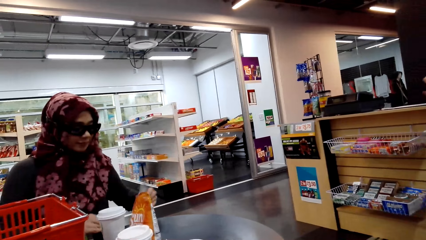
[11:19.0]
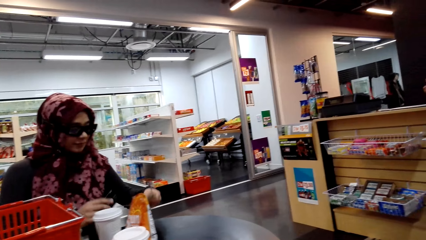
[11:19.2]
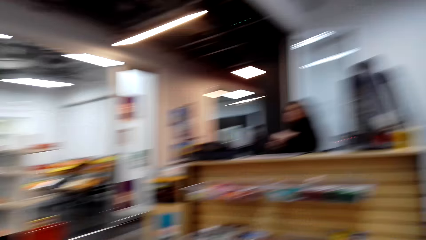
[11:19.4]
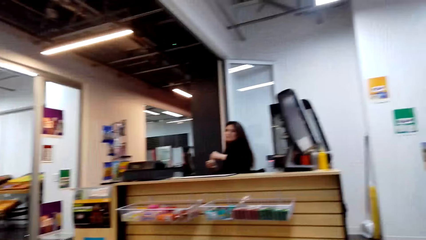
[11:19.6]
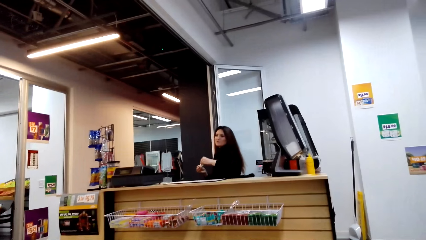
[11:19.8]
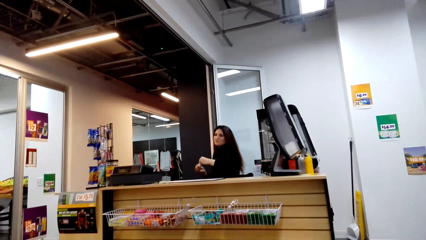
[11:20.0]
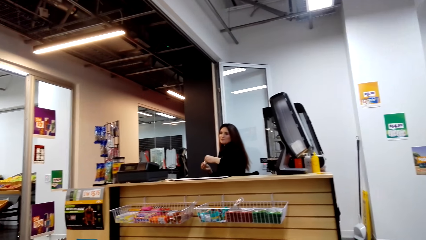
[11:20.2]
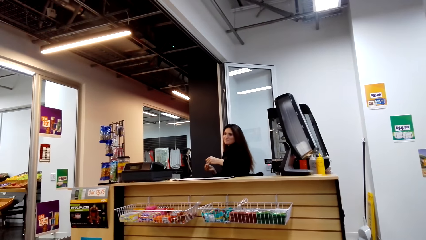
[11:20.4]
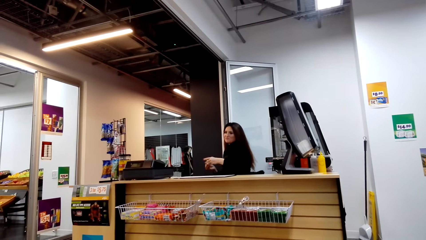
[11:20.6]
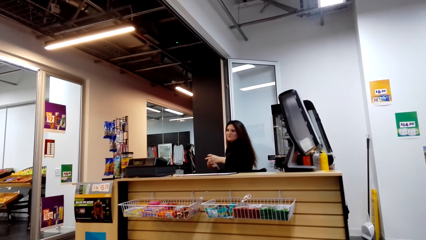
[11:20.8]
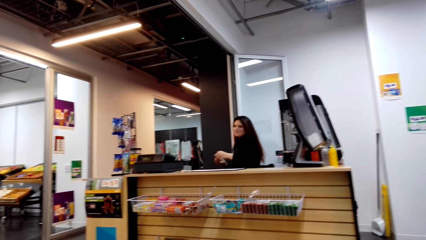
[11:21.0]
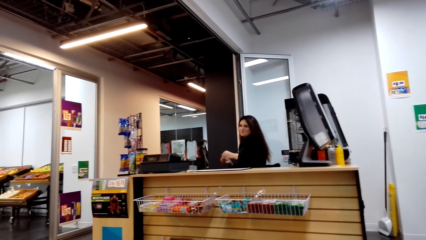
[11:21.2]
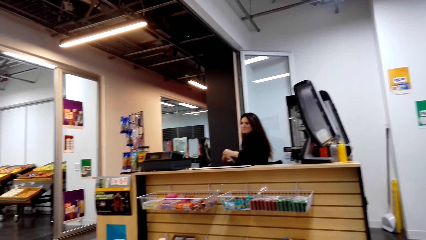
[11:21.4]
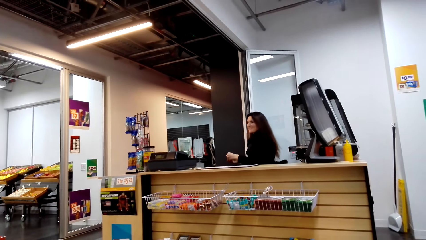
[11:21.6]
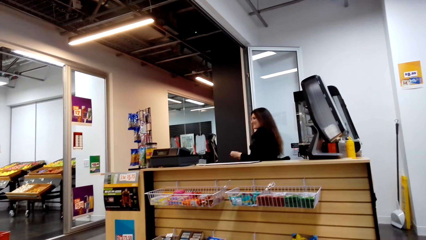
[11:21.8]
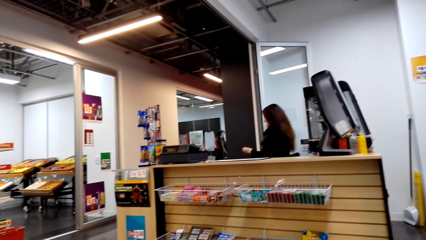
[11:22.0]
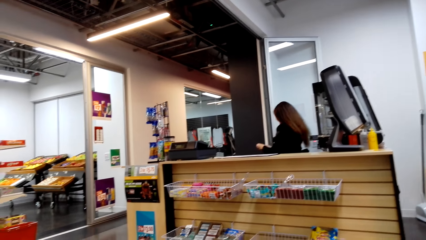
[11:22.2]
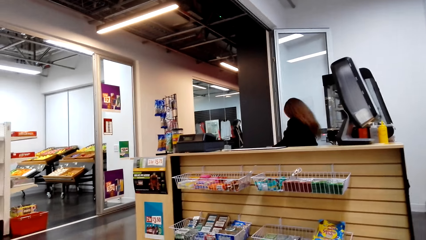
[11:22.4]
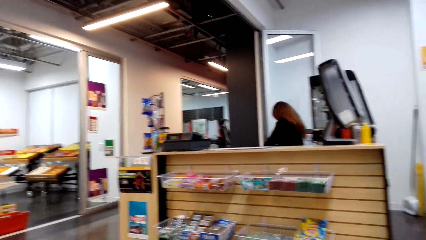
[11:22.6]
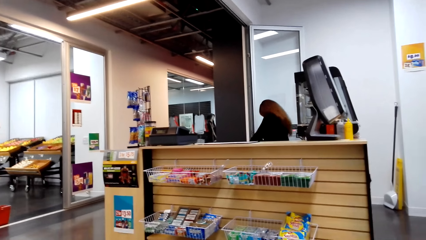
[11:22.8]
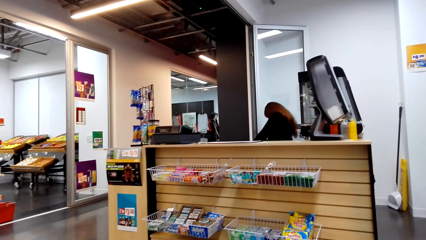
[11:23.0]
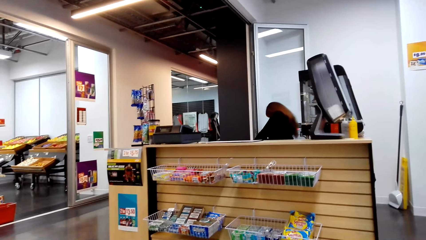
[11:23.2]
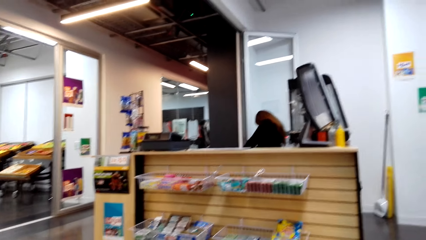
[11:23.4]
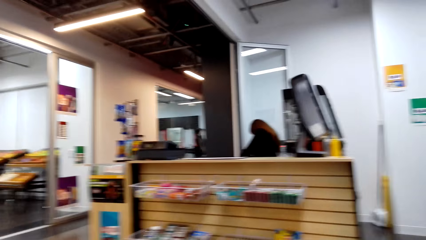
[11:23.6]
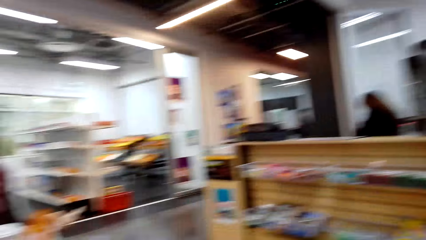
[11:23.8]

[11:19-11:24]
The camera wearer looks at another woman. The first woman converses with the camera wearer and the other woman.

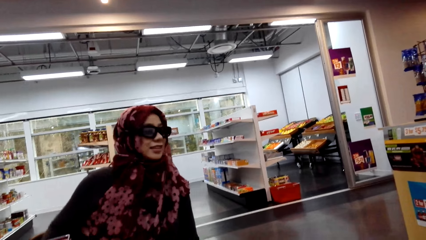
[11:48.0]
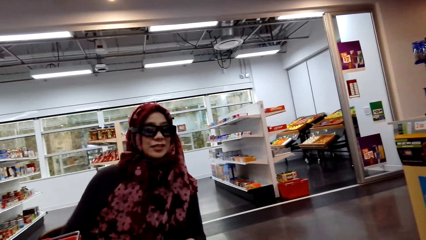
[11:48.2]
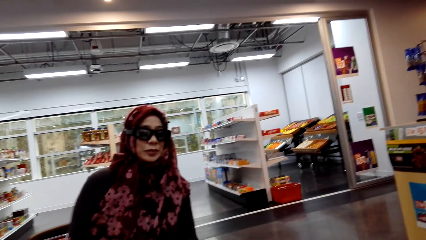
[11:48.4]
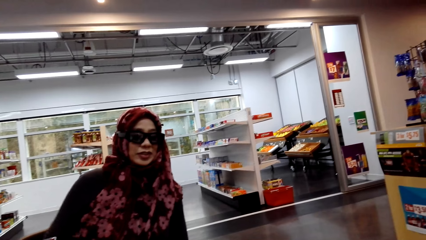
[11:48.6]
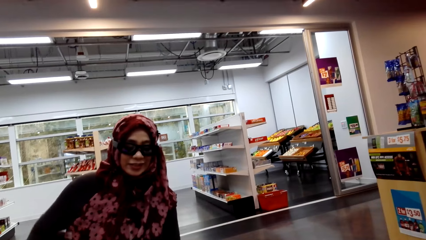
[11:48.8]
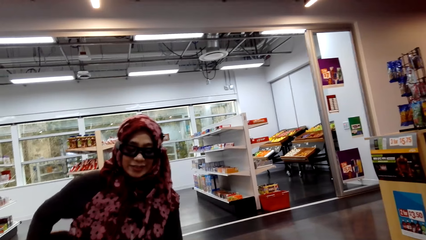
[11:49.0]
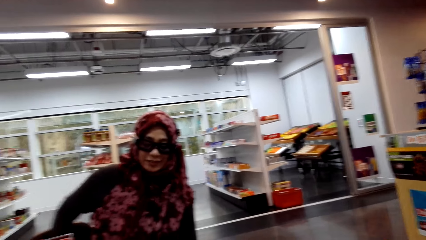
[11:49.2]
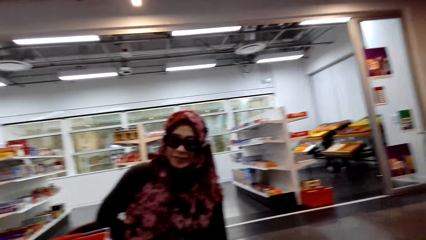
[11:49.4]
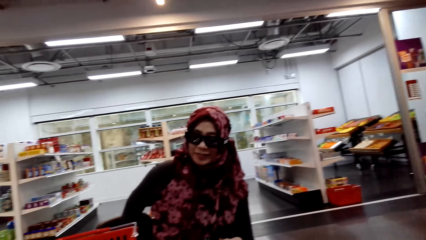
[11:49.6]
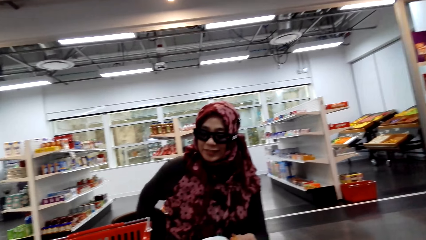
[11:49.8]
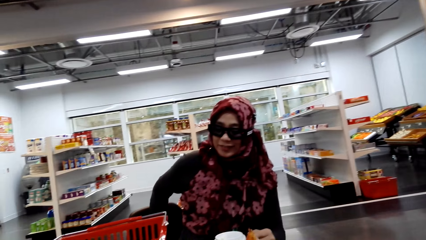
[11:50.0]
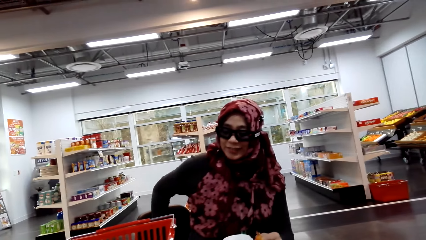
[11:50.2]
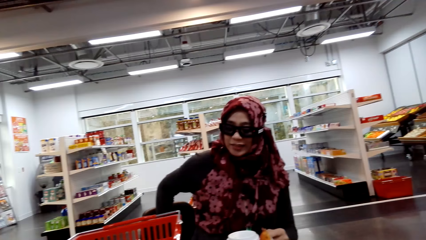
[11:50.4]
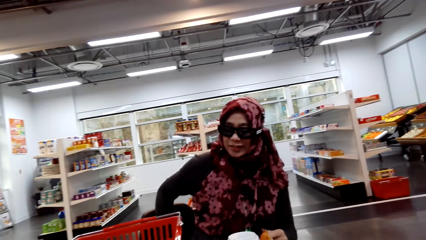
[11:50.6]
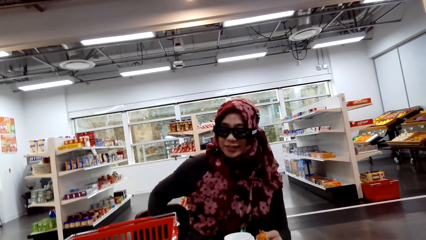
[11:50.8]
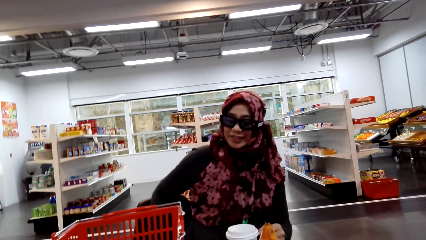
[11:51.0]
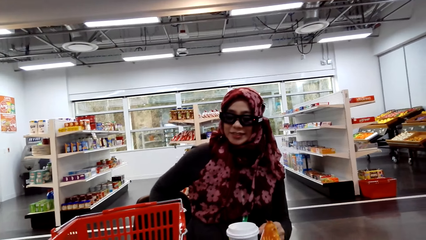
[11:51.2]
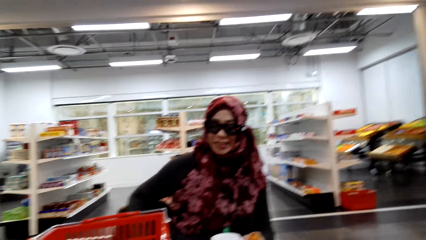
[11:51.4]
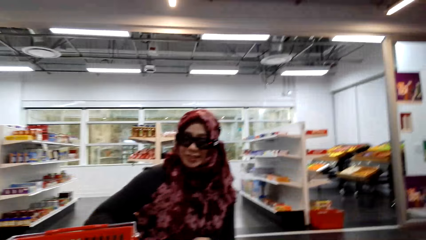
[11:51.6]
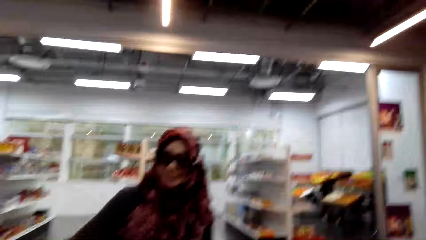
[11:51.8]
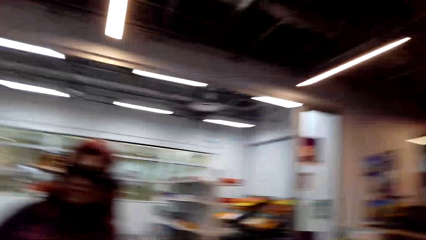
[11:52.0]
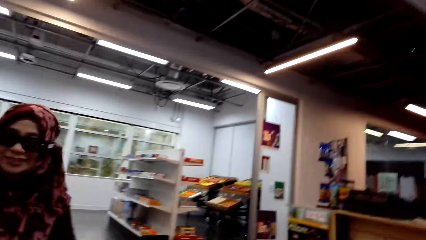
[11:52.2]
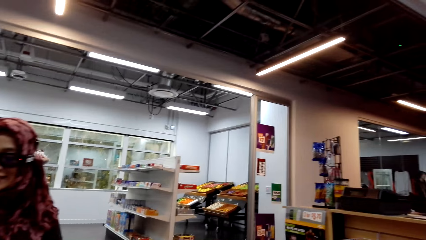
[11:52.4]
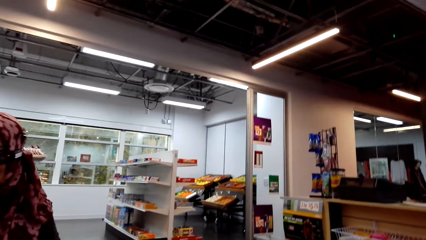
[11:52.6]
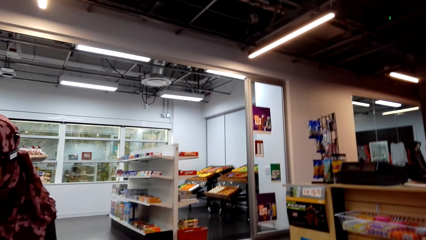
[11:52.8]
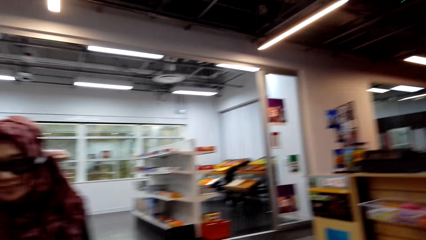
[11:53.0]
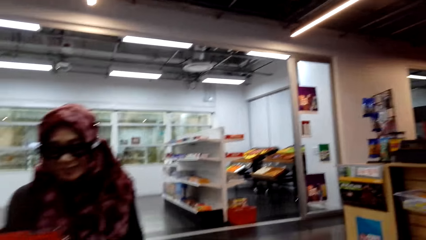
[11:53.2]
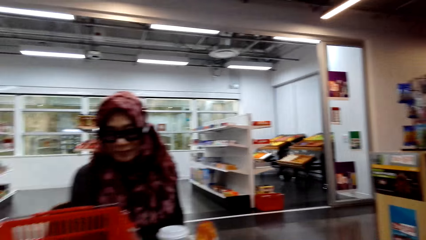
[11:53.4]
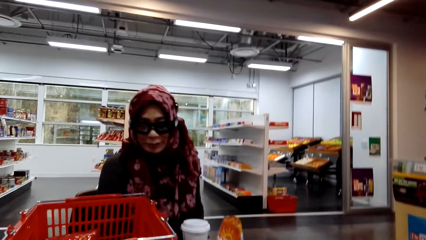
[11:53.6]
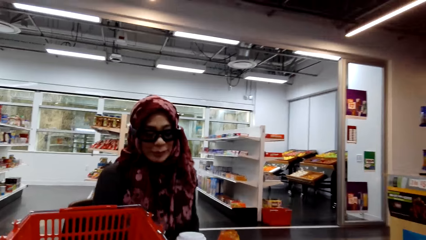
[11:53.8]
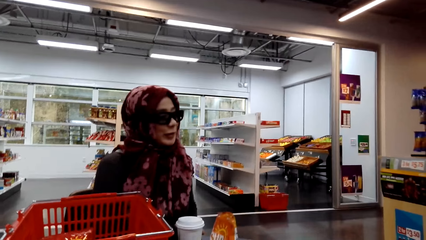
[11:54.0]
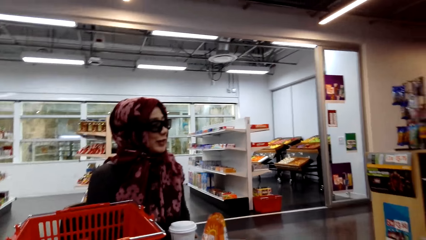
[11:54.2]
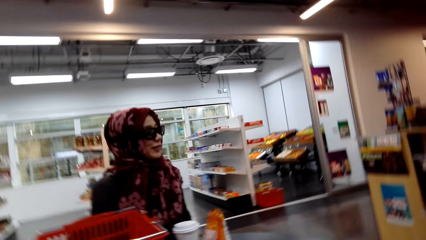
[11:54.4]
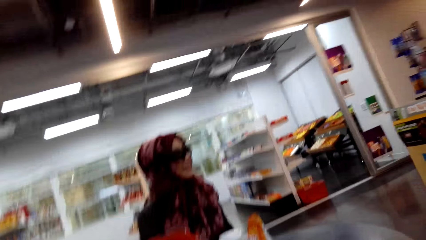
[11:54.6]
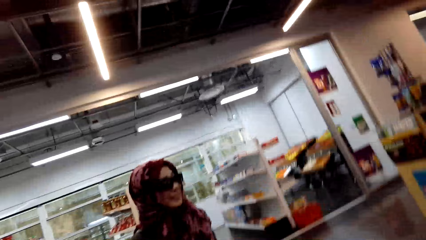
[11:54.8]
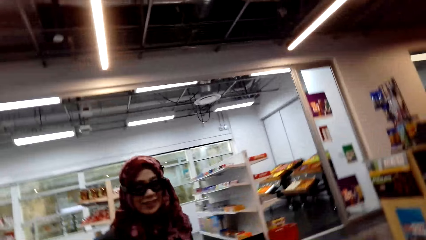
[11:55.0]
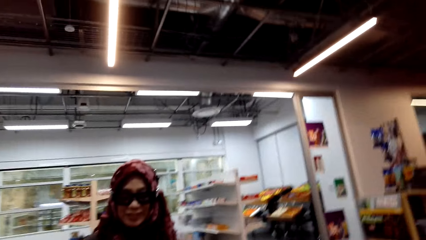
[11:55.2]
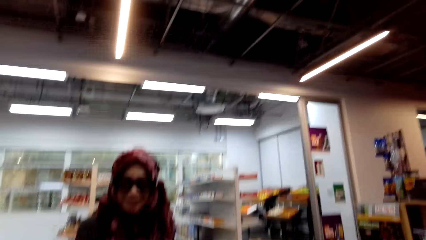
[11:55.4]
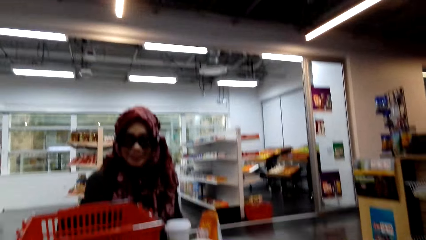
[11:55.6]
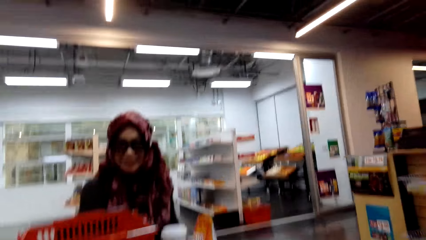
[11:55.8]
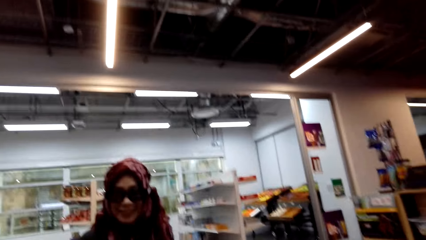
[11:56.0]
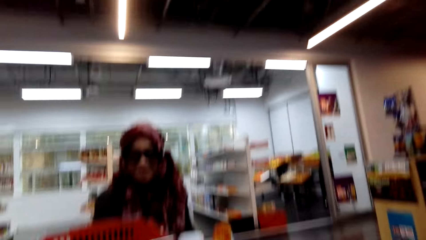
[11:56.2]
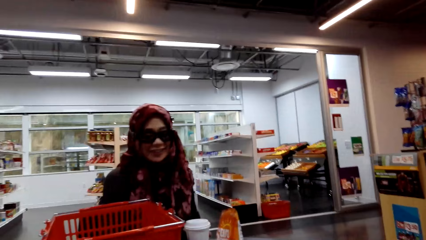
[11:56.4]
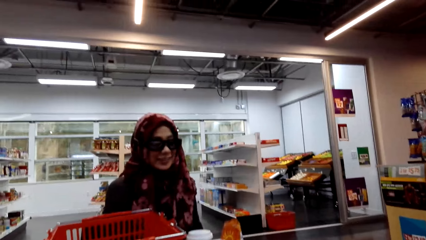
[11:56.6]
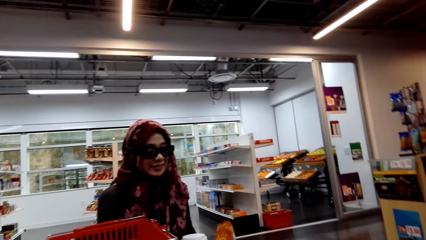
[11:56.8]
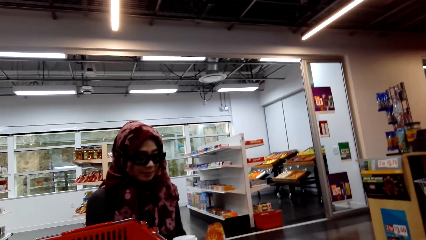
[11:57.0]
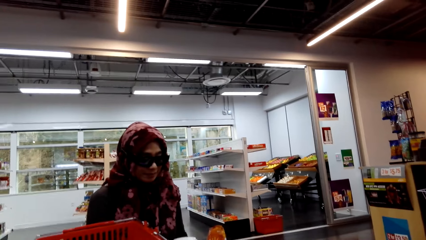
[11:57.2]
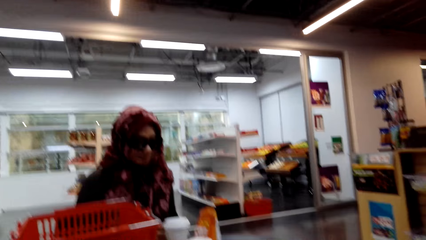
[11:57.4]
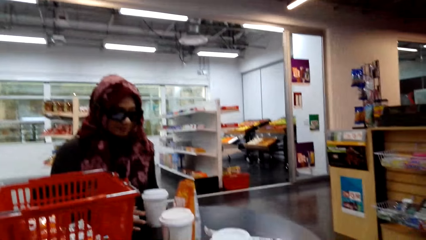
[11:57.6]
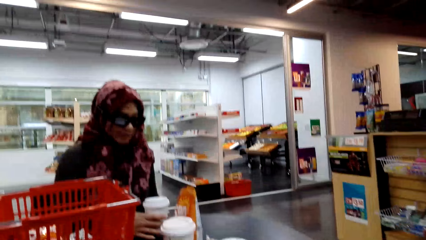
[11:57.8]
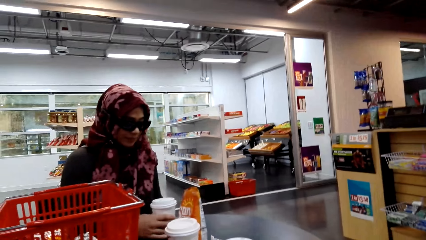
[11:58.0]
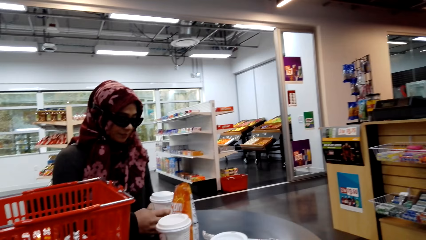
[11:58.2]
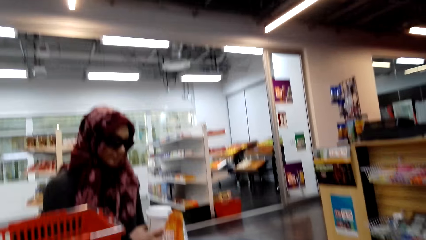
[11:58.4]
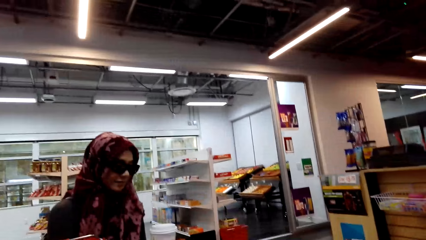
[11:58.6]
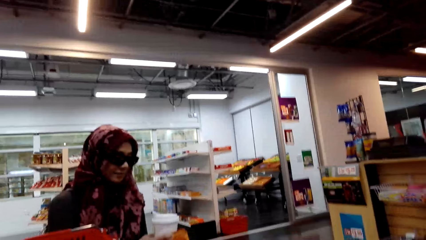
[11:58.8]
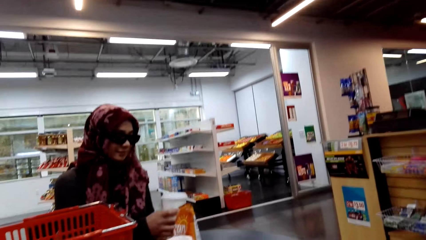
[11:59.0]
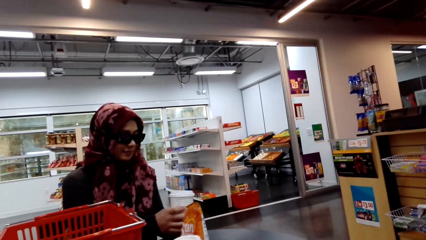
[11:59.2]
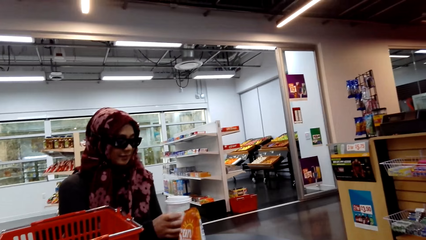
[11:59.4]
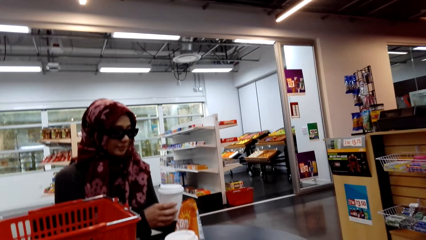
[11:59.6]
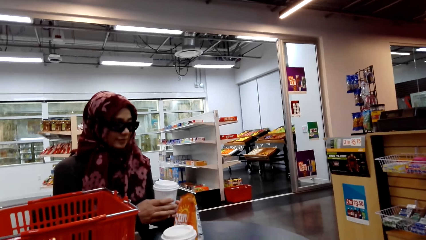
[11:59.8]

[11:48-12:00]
The woman converses with the camera wearer. The camera wearer moves the camera around. They converse with the woman.
